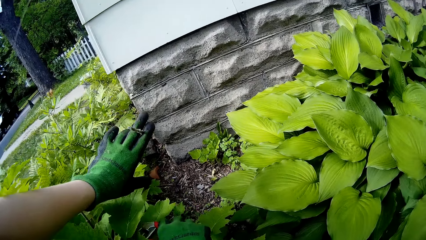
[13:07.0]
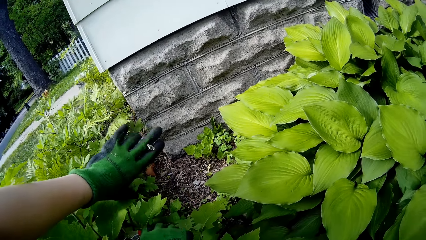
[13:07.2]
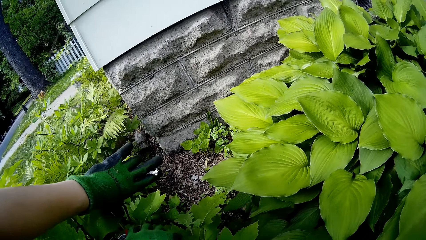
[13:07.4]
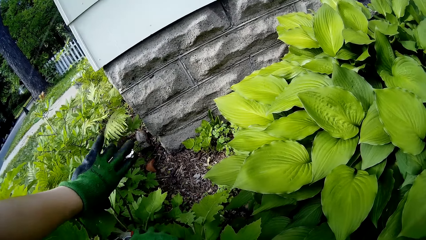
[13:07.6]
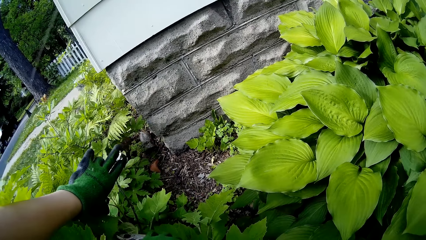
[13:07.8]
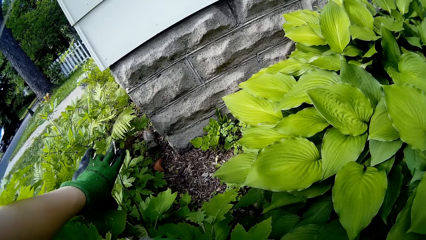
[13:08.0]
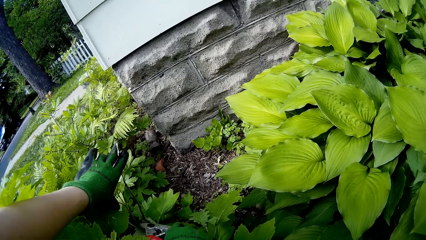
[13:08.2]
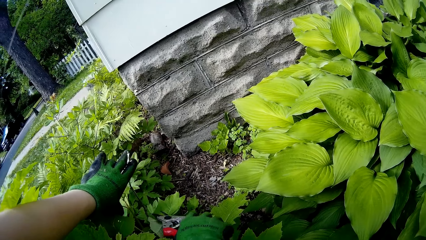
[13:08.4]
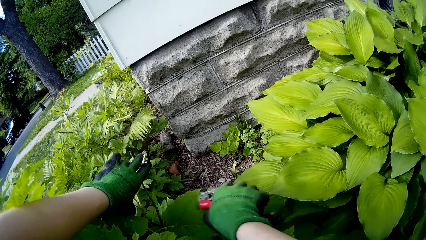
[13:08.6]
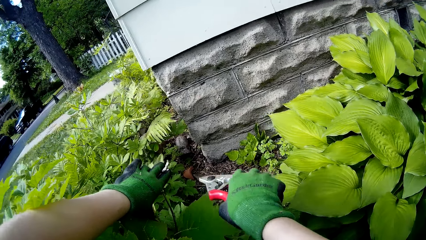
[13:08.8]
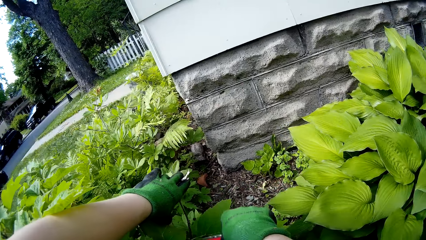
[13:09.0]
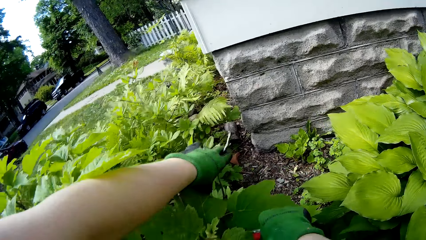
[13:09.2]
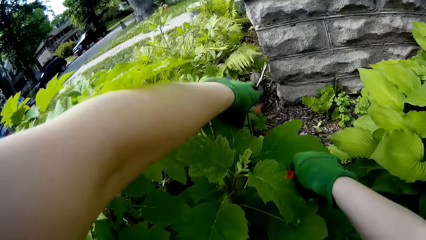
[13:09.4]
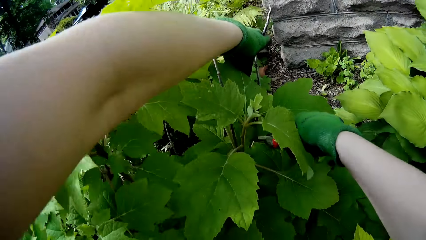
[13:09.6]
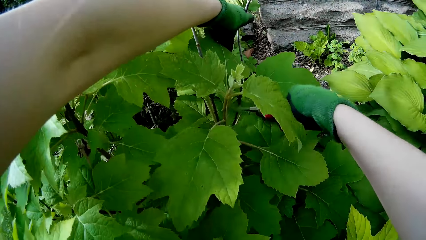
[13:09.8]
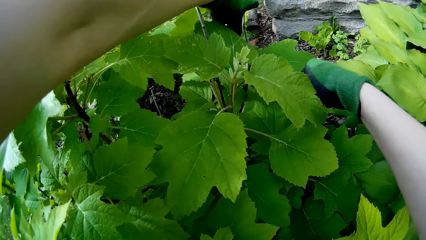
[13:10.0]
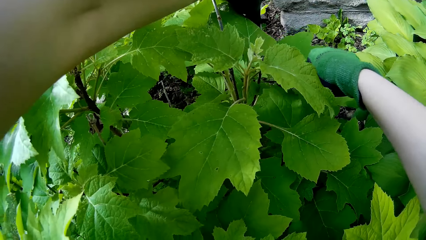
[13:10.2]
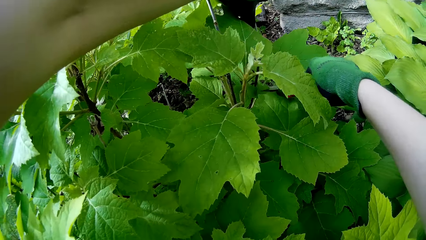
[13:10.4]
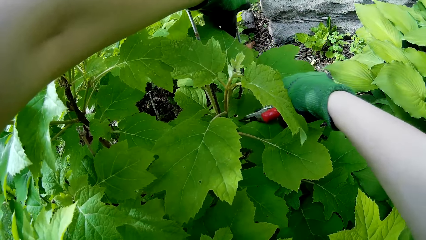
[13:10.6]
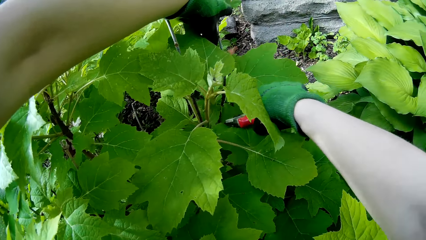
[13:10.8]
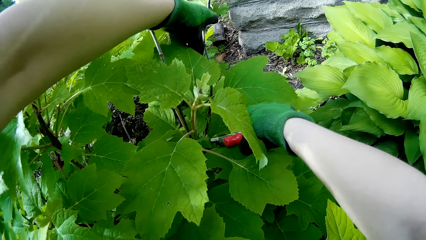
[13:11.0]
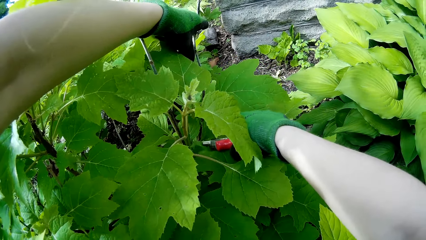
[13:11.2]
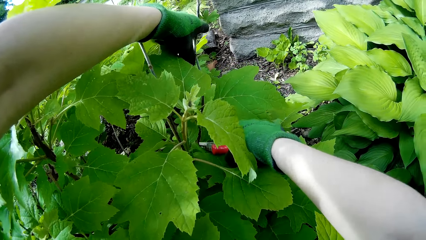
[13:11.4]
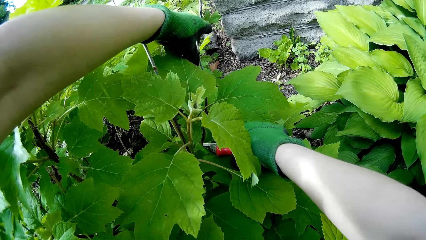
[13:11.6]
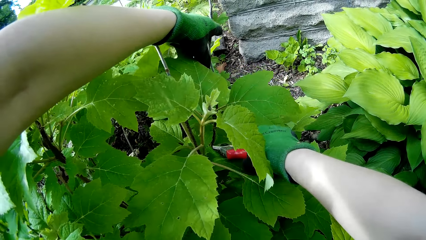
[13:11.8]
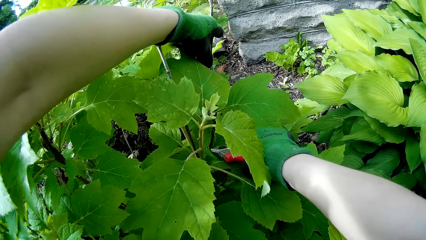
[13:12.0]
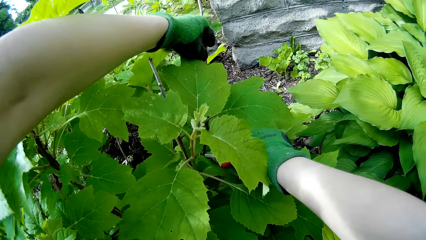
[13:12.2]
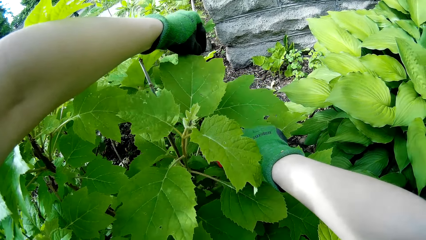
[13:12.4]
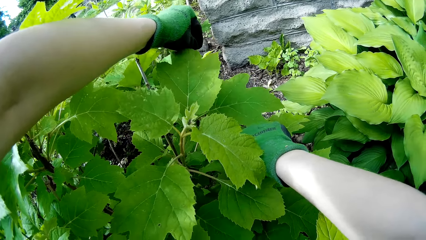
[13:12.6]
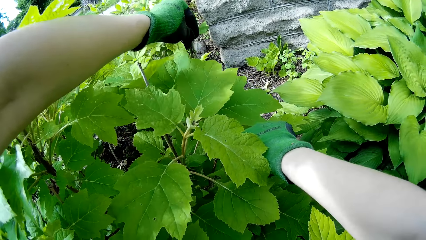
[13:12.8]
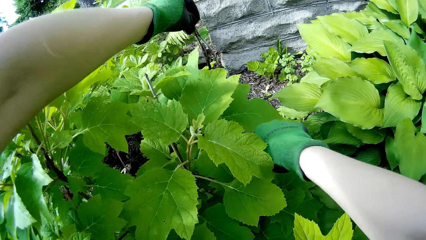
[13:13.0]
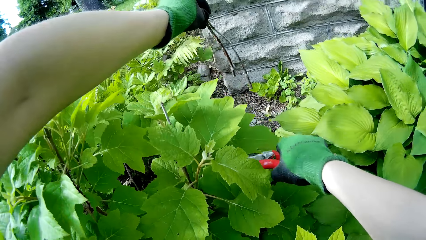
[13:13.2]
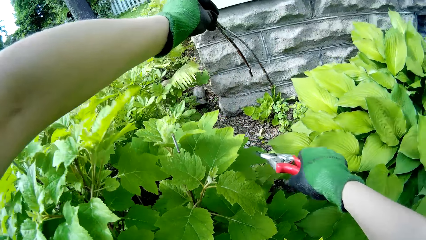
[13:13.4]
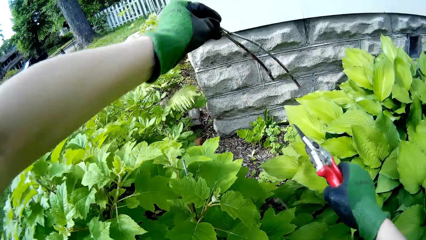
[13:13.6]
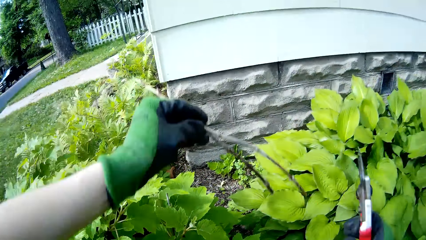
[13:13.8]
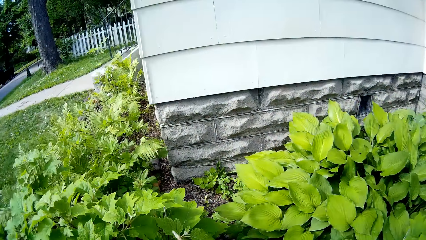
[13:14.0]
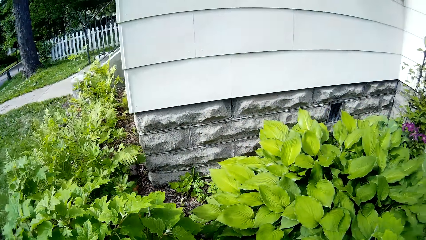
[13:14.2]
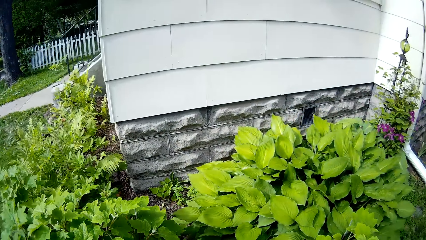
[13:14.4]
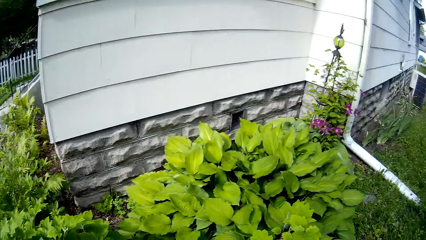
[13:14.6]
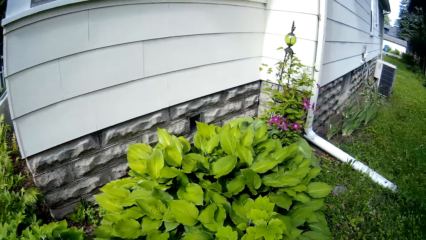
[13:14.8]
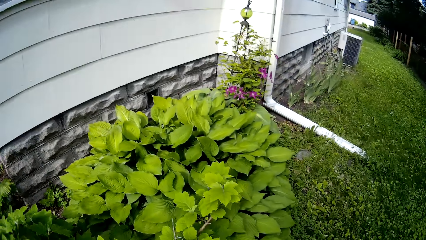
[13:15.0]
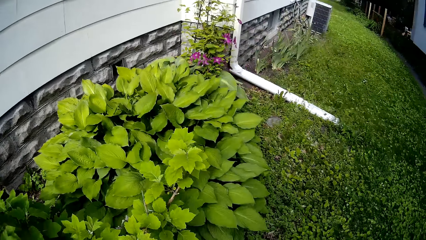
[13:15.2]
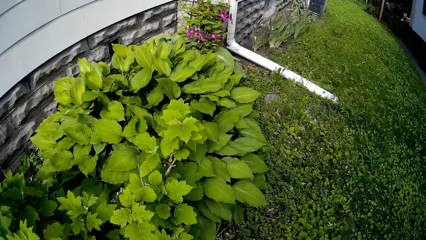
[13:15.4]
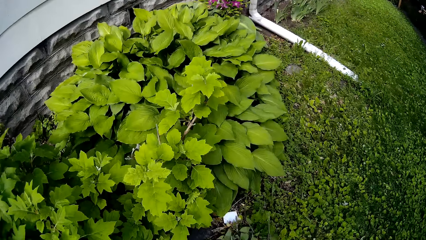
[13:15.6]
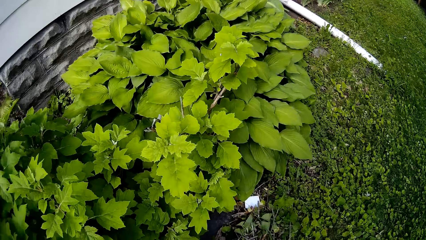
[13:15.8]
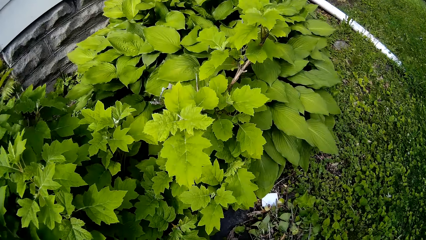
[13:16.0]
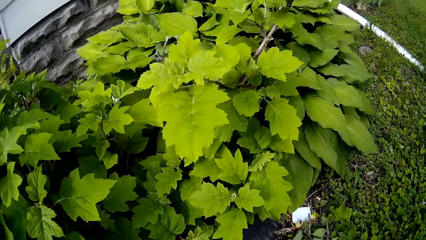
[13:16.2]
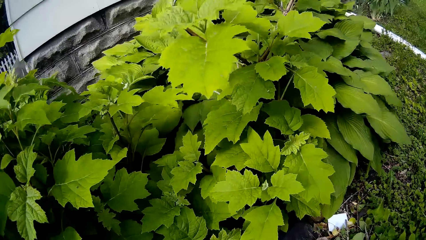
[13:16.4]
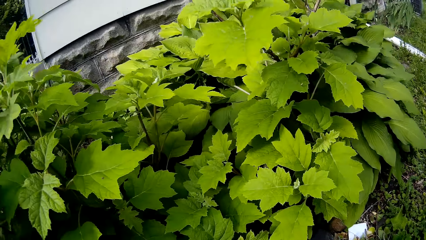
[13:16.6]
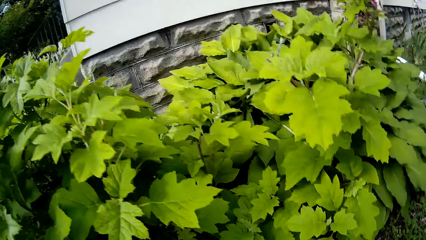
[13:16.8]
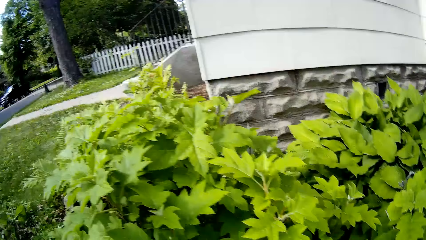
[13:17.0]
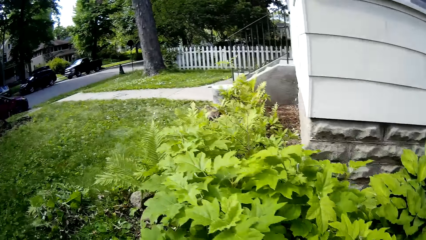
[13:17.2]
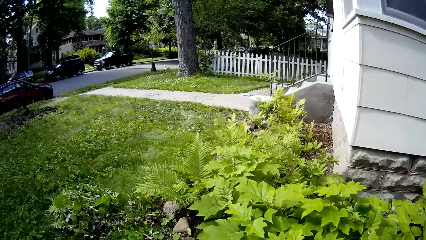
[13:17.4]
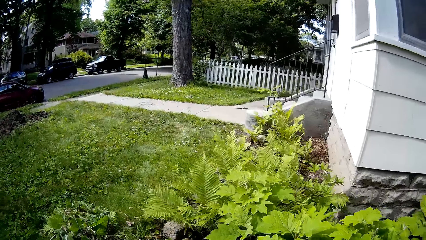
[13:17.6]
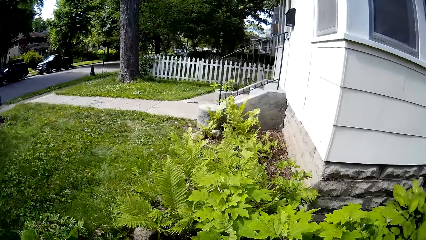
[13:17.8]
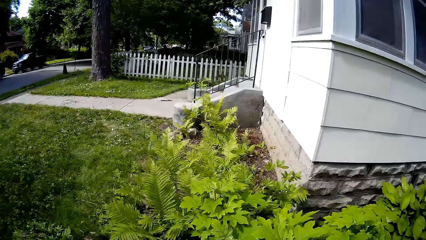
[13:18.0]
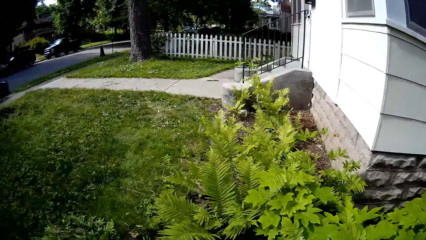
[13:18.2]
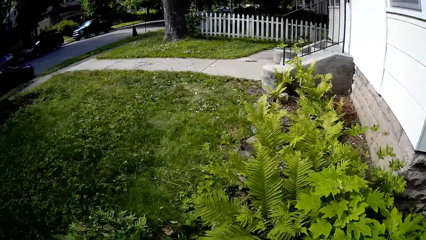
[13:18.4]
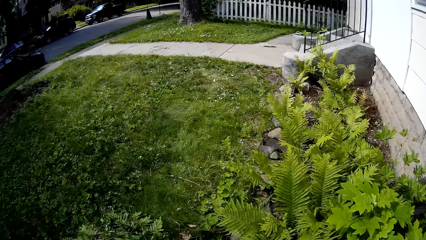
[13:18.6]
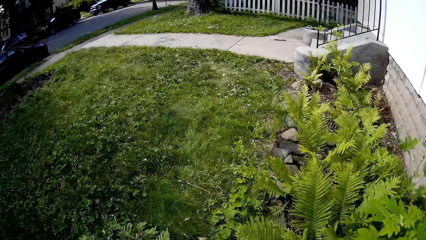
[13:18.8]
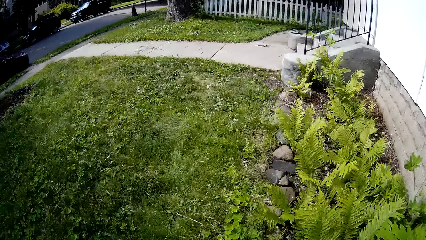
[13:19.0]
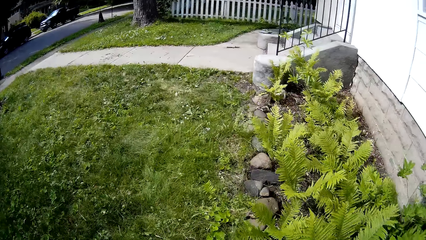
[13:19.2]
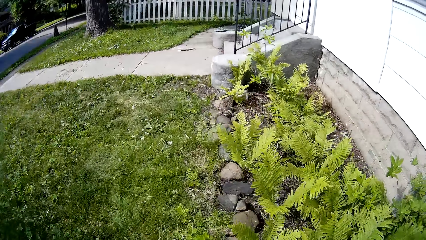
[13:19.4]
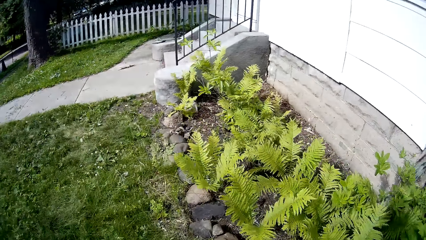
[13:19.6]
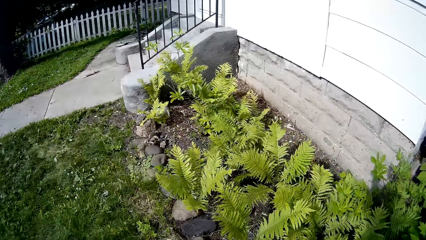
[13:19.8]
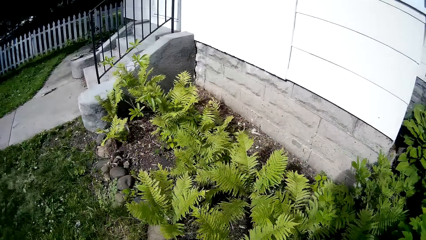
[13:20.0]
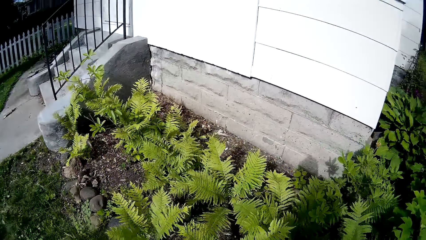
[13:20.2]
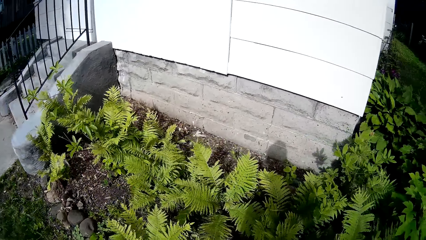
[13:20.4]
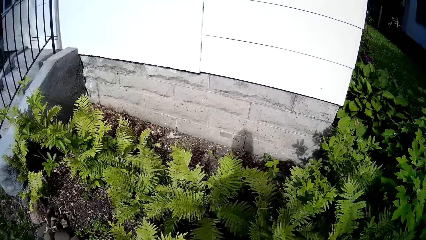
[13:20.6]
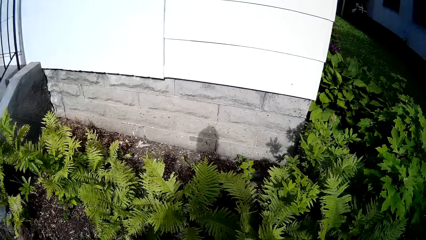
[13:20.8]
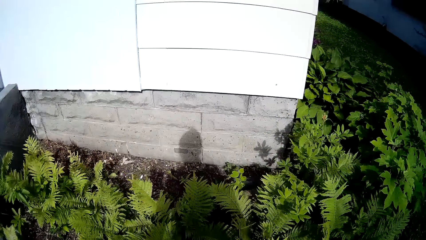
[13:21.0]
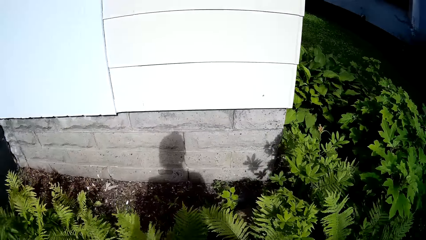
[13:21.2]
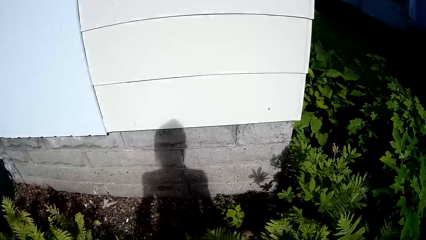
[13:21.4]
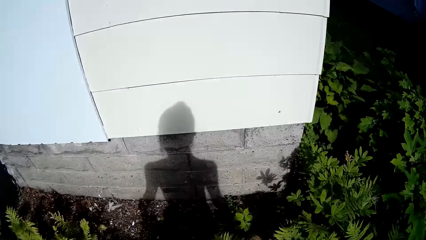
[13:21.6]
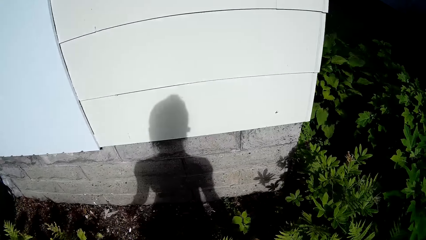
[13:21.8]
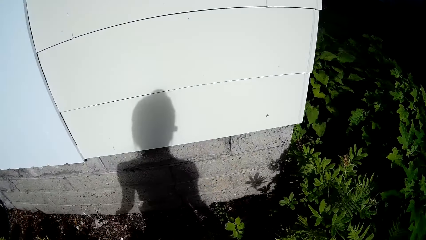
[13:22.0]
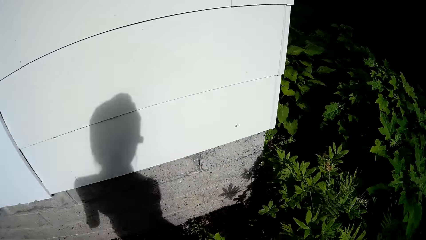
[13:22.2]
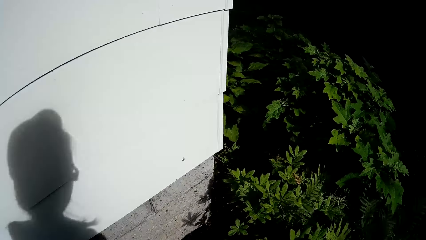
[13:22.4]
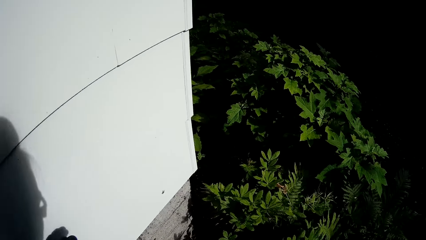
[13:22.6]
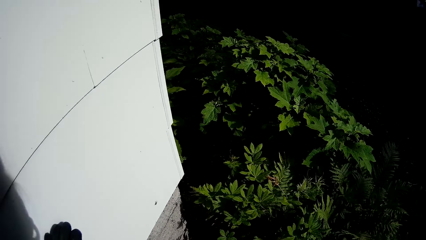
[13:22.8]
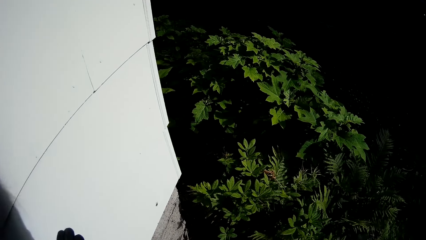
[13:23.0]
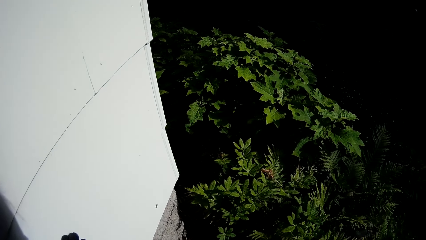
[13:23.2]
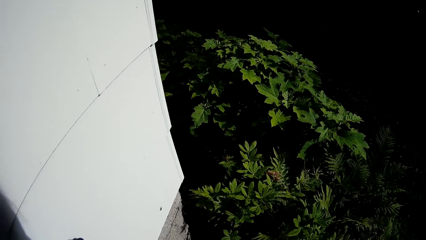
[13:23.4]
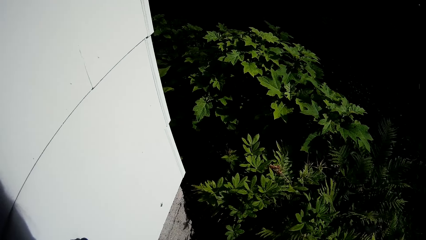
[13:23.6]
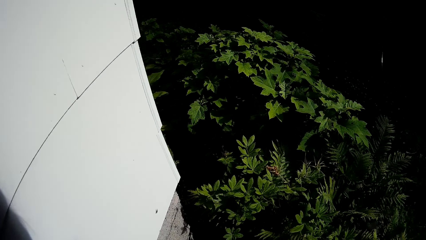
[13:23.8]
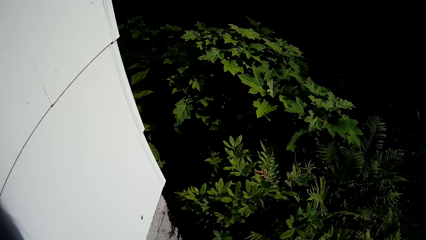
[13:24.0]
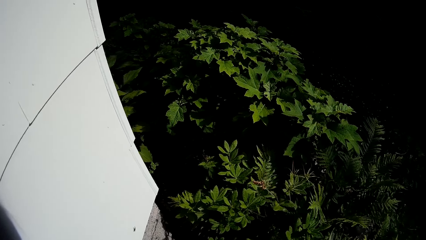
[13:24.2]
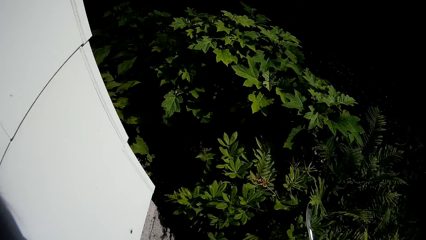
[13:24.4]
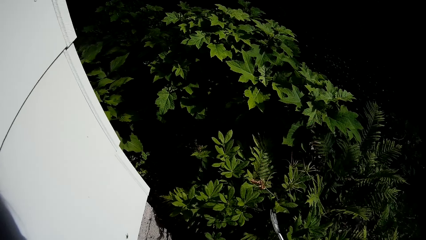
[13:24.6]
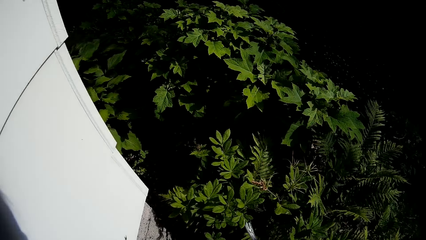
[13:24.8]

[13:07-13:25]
The camera wearer cuts off the stem with the garden shears in her right hand. She looks at the plants. She walks around the plants on the ground. She looks at the plants.
